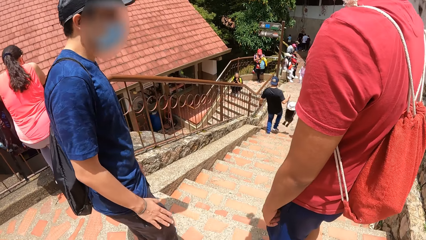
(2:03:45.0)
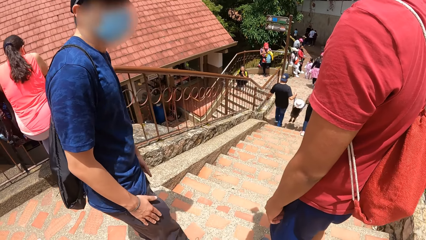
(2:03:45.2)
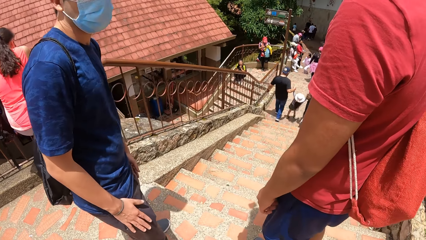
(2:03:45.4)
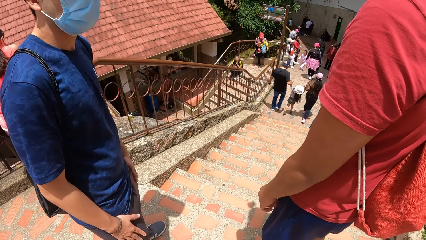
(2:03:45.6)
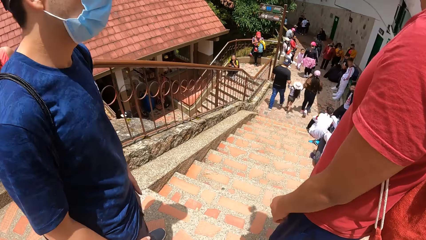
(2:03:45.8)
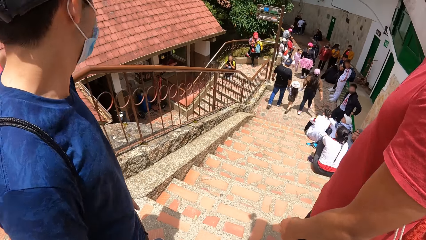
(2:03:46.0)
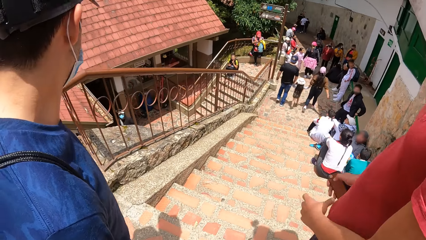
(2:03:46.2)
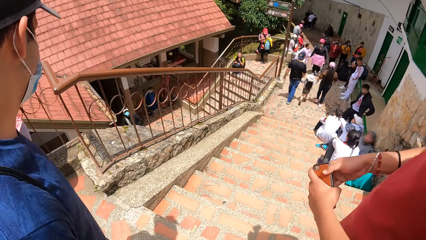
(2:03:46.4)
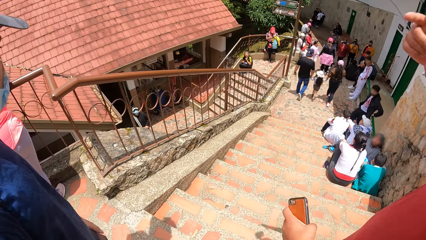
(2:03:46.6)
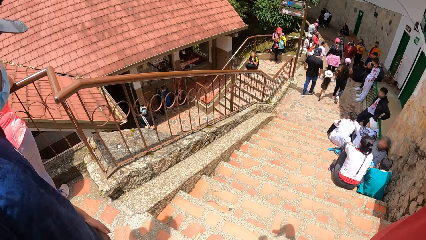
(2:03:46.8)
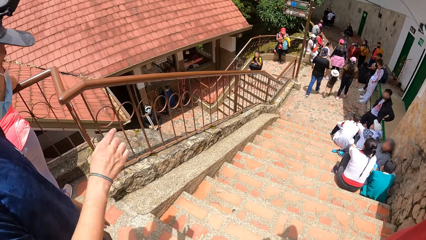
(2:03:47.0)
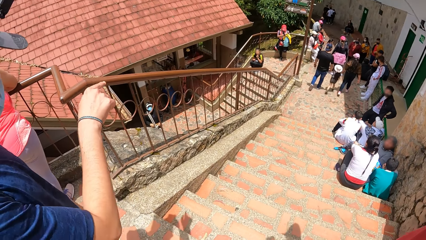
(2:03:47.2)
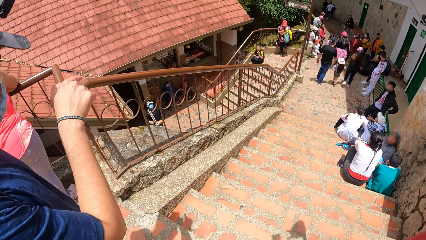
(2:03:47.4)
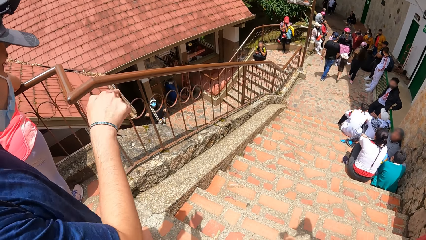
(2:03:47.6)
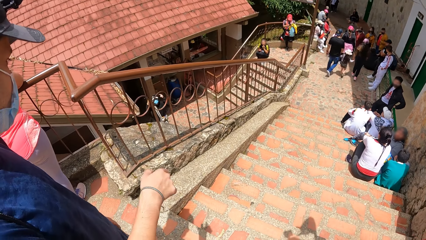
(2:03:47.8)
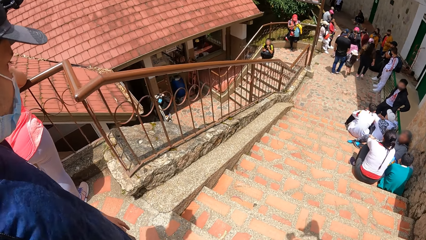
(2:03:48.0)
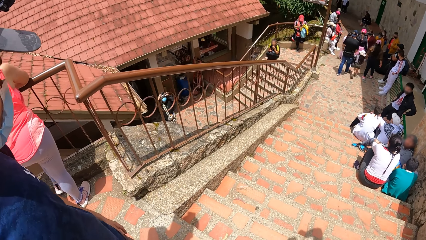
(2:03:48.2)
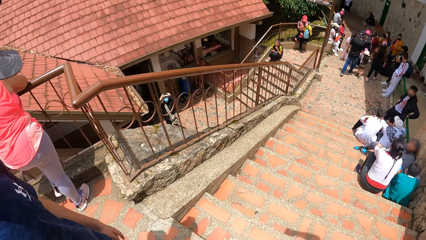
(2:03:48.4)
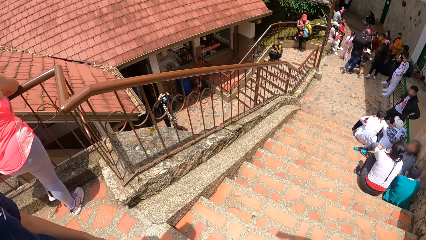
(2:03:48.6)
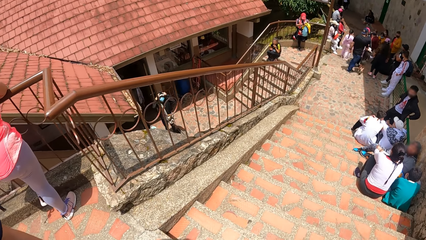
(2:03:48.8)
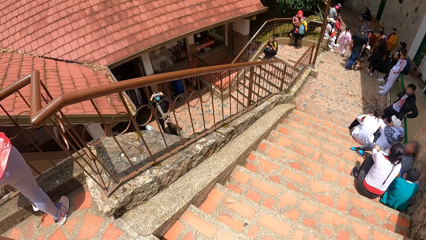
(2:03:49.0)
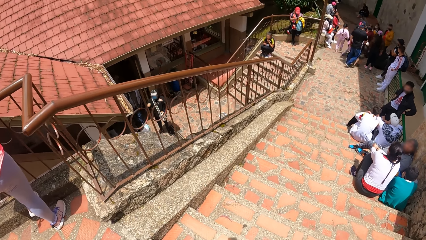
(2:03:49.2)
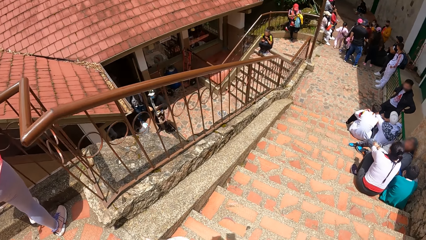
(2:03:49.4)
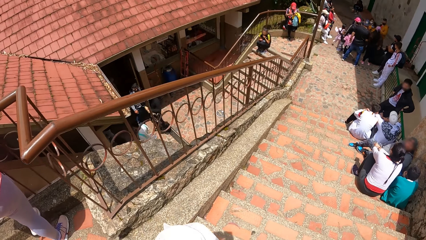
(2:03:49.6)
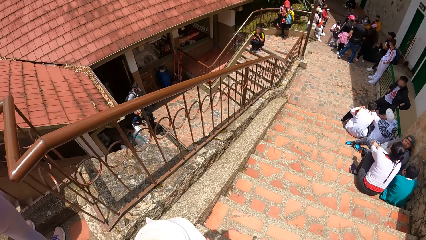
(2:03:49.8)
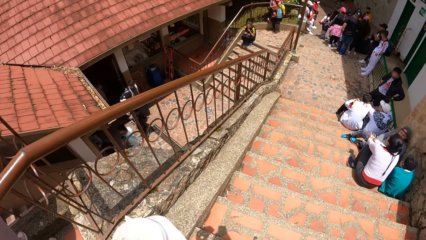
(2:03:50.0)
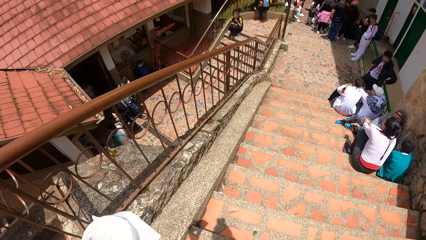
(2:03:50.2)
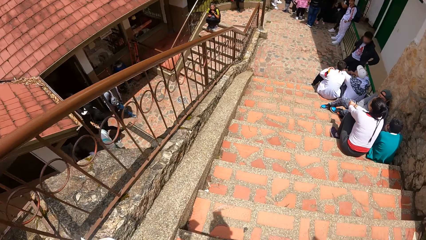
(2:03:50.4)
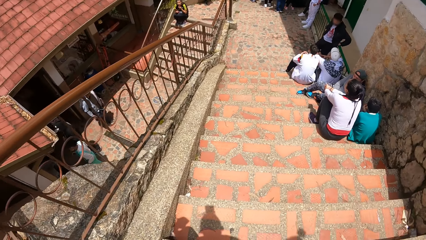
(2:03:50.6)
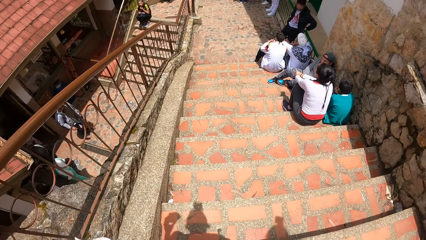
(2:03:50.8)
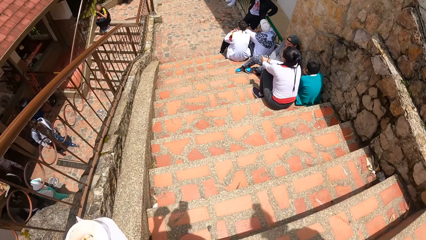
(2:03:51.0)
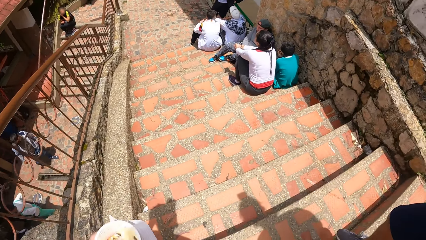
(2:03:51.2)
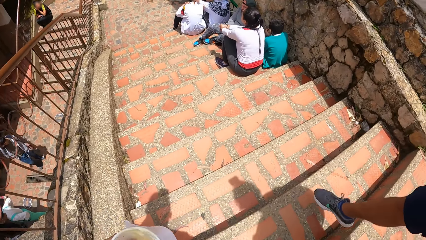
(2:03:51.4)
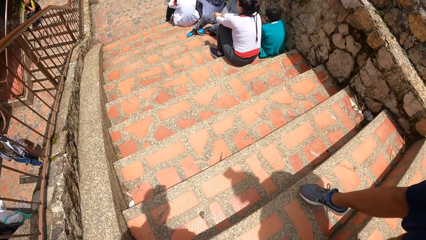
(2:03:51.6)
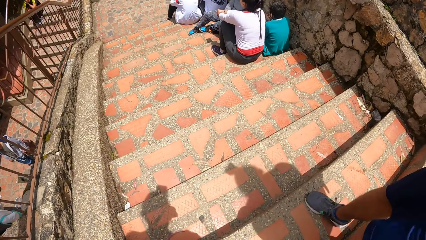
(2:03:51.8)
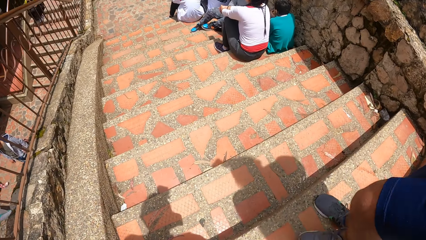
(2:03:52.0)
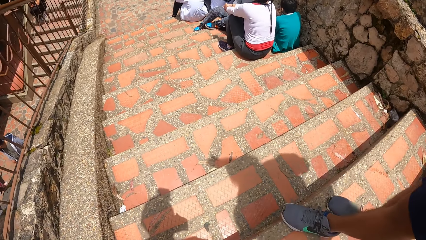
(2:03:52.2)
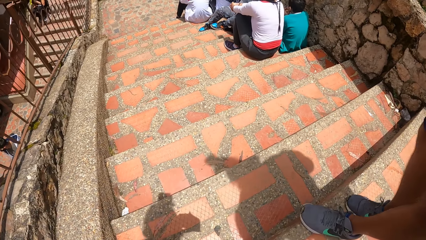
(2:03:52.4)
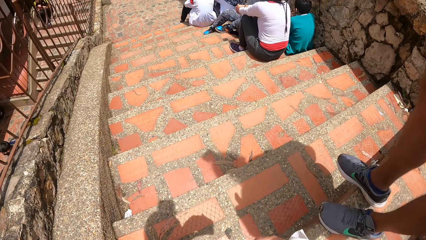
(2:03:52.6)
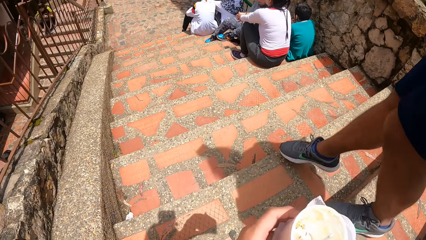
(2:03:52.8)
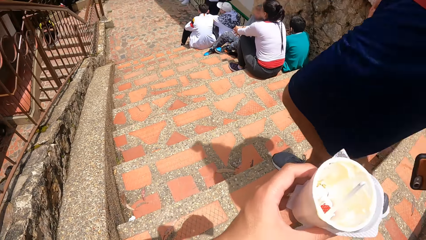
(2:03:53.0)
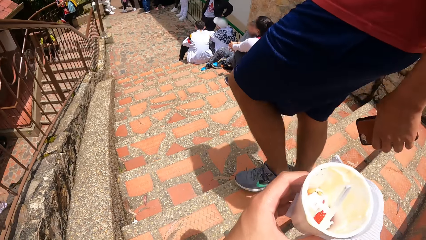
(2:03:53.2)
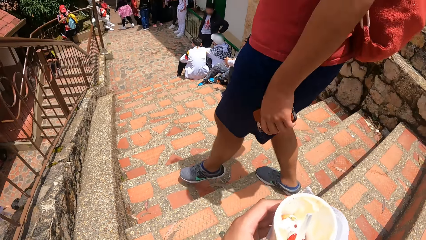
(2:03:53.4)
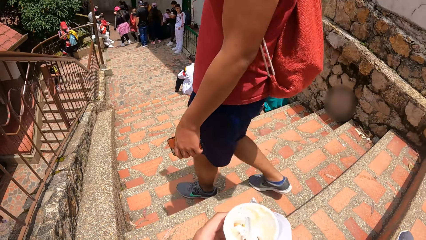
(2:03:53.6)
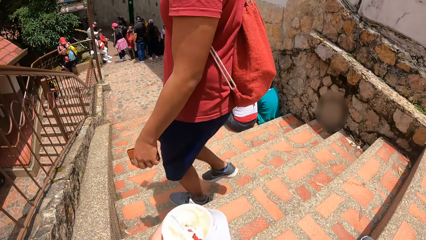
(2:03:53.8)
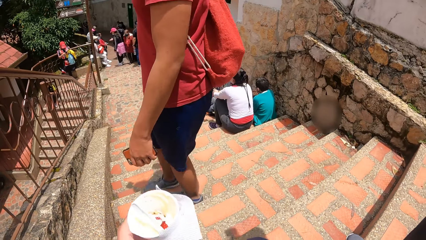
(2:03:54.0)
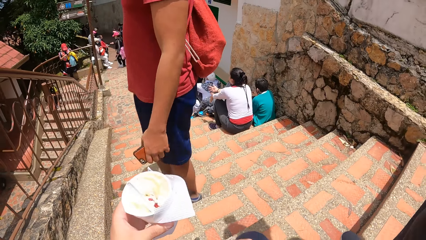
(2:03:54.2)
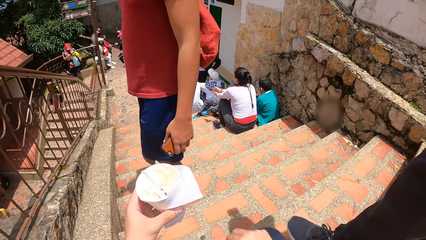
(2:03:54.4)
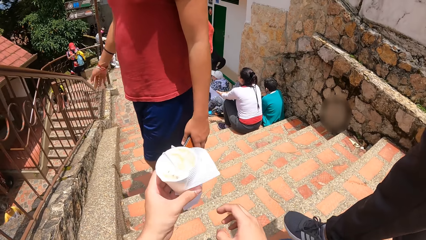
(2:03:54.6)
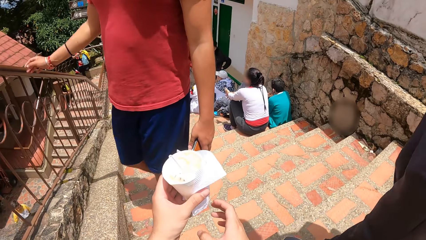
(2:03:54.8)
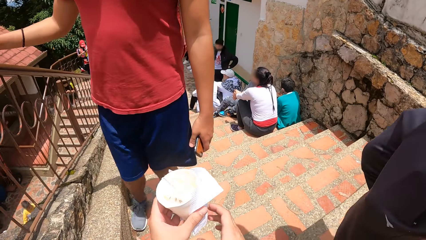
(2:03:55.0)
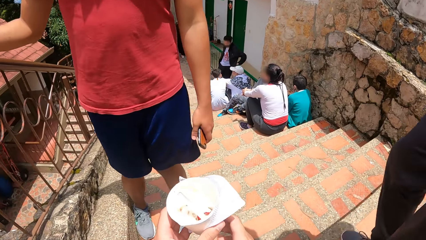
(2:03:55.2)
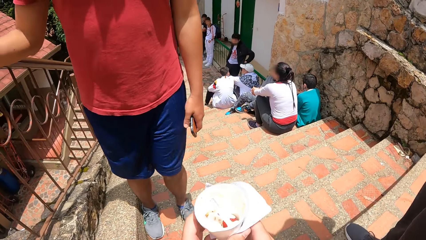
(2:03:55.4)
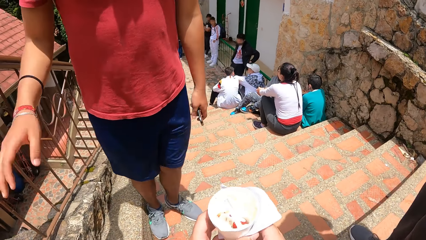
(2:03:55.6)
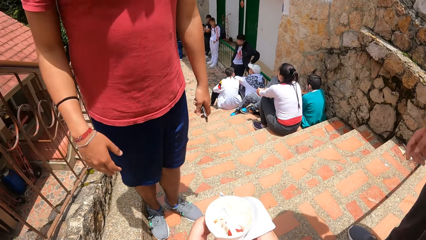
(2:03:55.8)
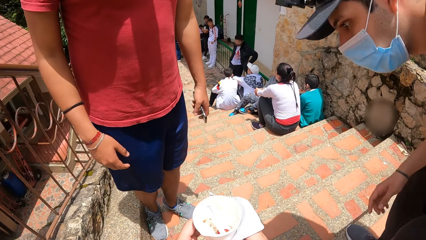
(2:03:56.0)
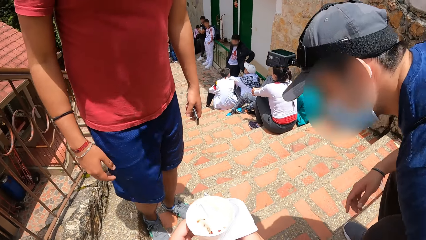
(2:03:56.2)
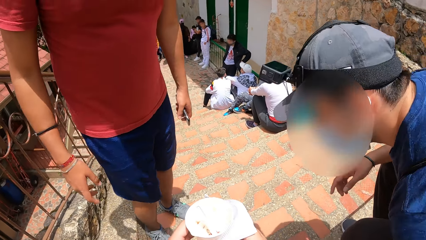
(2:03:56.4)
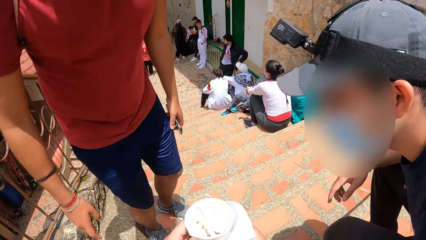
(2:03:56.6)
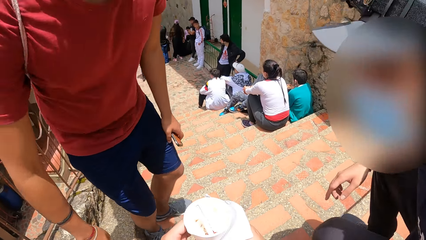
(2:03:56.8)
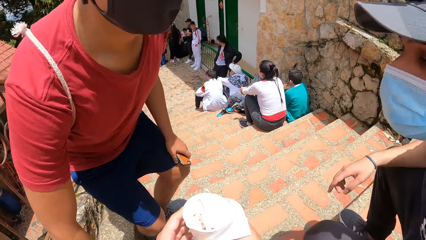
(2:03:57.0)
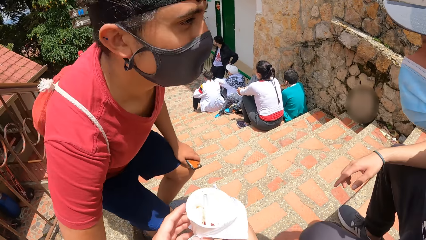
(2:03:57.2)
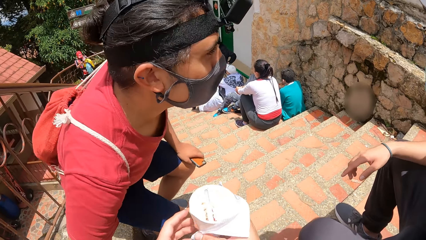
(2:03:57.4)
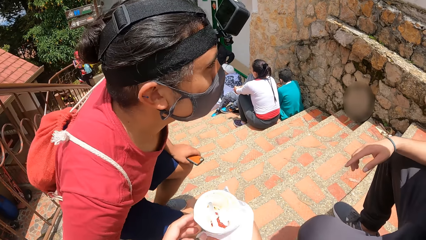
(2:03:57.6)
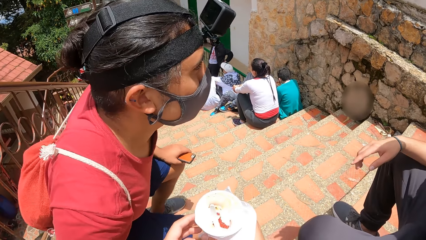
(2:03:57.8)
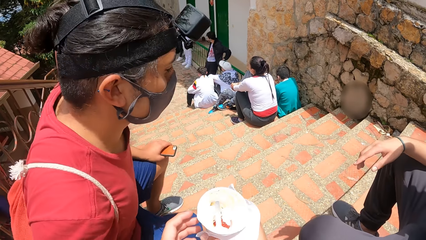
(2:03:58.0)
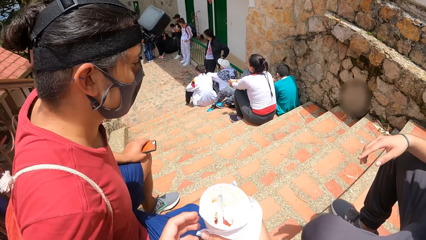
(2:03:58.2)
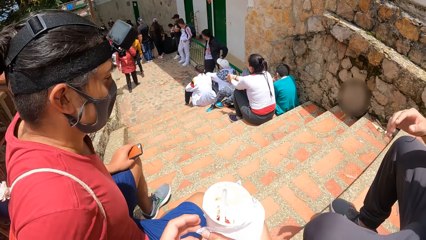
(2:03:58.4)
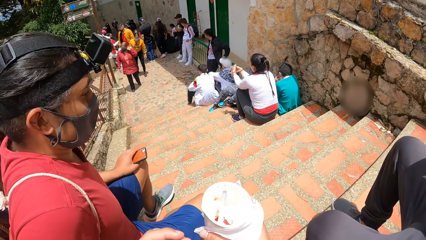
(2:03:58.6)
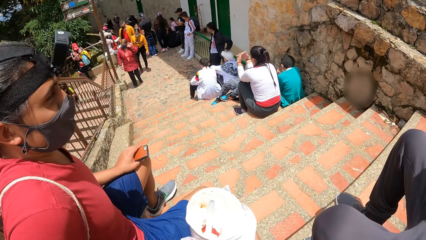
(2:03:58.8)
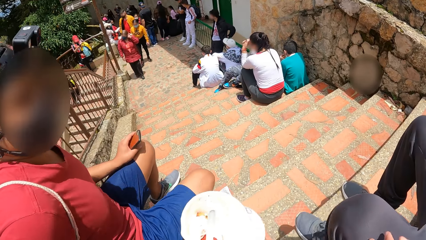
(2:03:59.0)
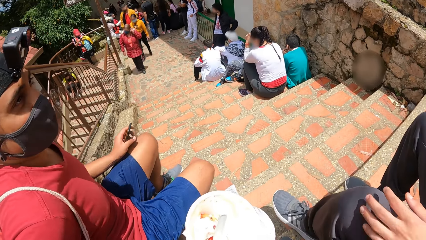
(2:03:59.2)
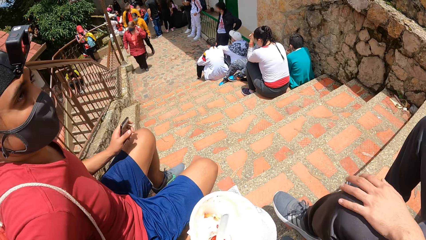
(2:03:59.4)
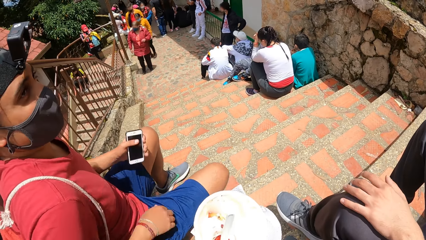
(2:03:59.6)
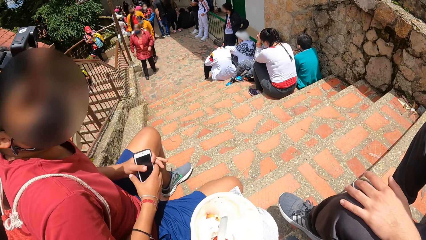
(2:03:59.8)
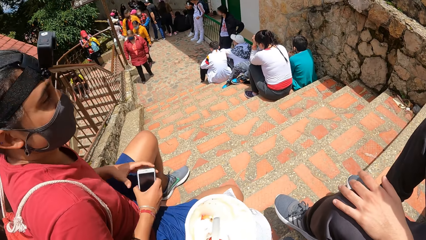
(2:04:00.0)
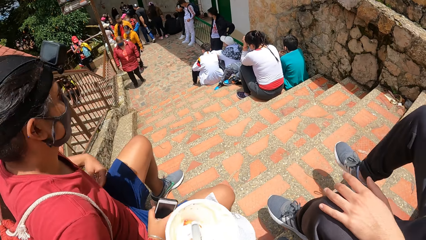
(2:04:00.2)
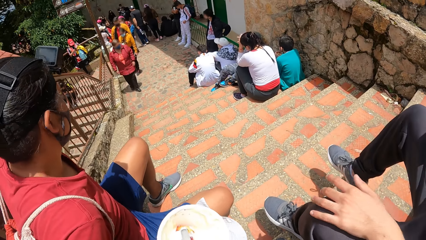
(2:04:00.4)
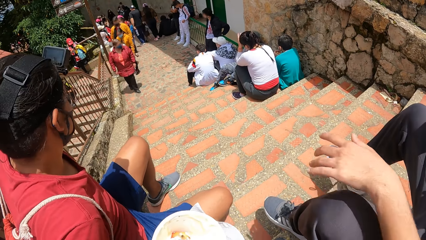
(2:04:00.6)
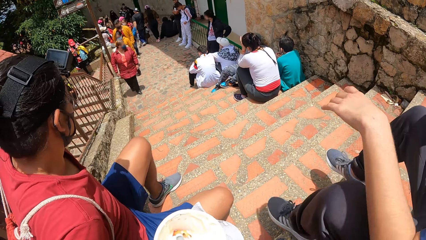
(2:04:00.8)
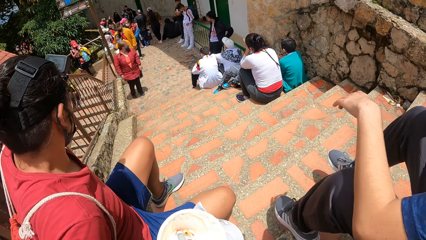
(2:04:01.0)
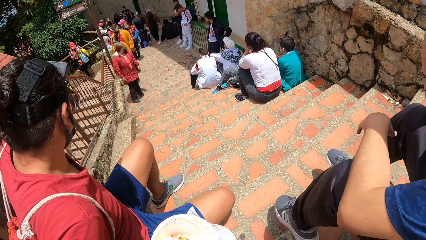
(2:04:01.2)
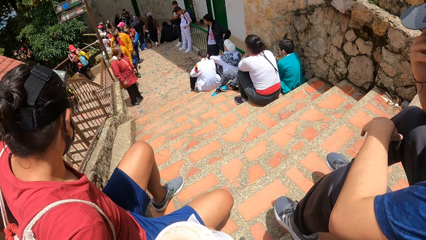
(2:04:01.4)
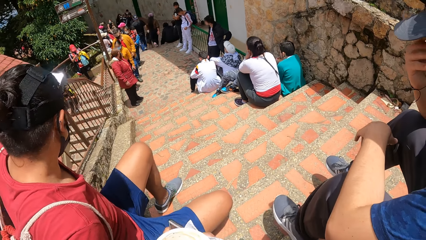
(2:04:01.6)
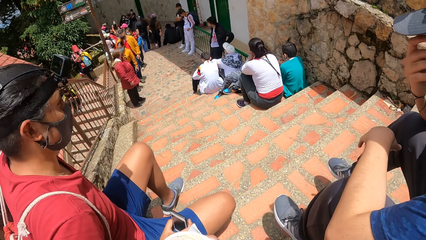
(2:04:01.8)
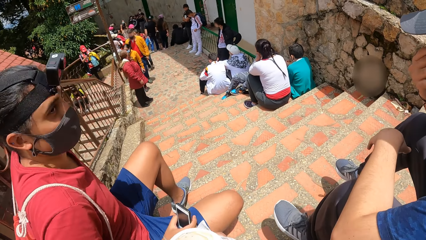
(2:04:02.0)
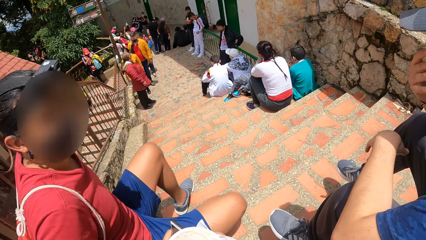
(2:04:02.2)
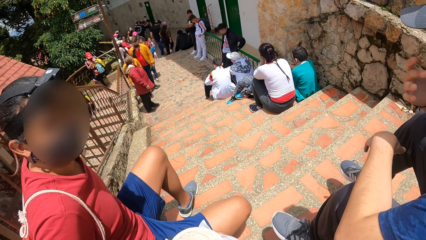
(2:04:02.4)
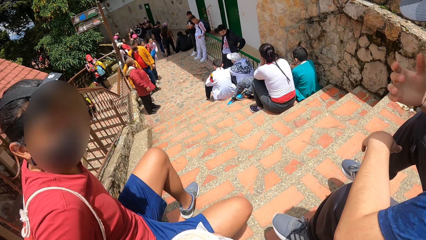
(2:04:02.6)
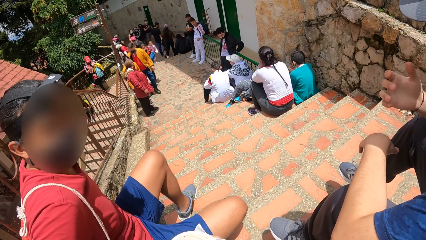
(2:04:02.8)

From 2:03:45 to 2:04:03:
A man does hand movement. The camera wearer walks down the stairs. Another man walks down the stairs. The camera wearer places the ice cream on the other hand. Another man sits on the stairs. The first man sits on the stairs. The man who sat first places a phone on the other hand. The first man converses with the camera wearer.
